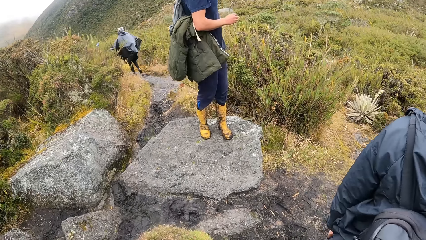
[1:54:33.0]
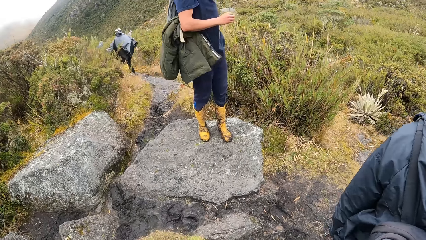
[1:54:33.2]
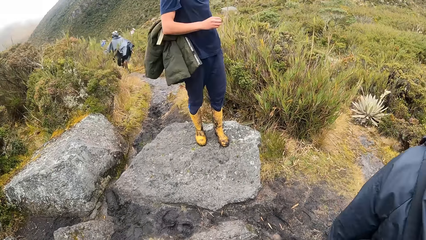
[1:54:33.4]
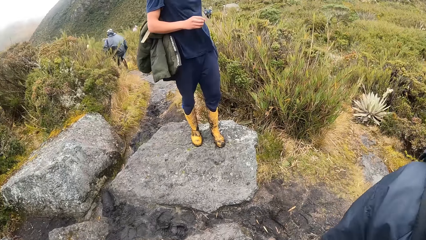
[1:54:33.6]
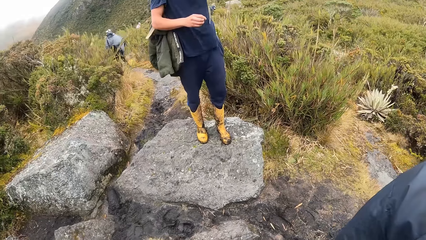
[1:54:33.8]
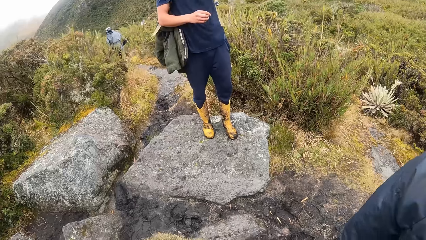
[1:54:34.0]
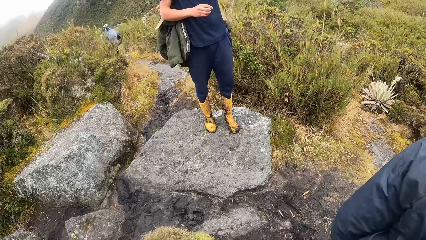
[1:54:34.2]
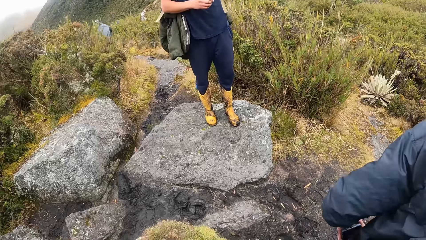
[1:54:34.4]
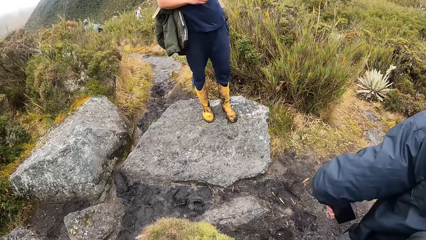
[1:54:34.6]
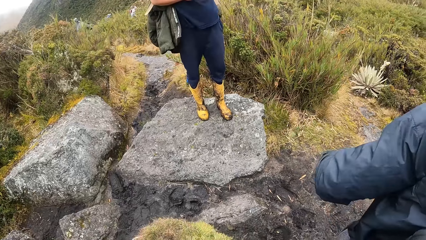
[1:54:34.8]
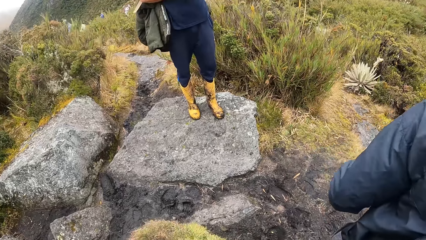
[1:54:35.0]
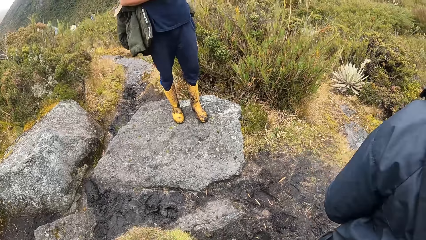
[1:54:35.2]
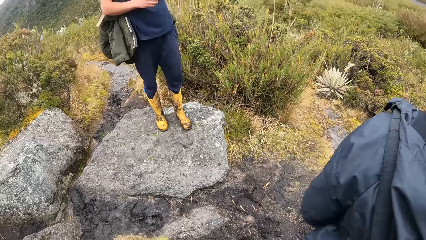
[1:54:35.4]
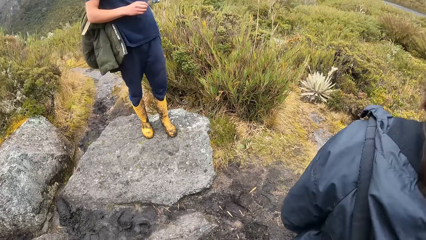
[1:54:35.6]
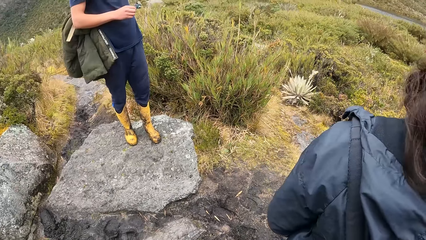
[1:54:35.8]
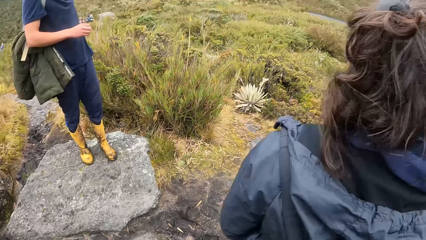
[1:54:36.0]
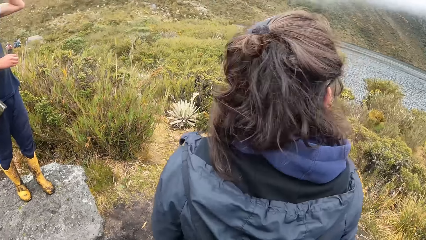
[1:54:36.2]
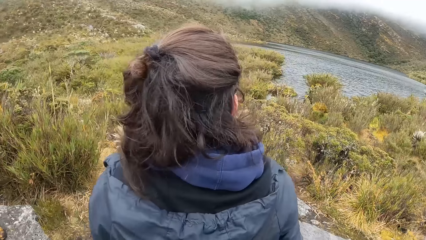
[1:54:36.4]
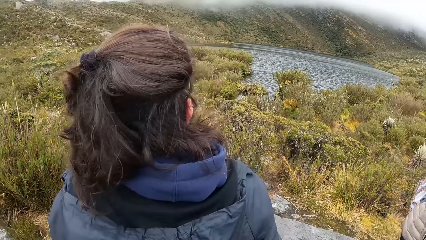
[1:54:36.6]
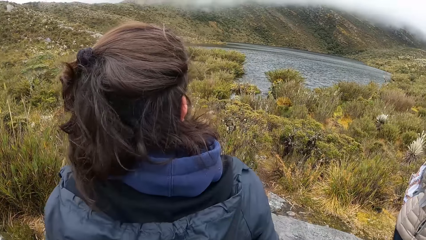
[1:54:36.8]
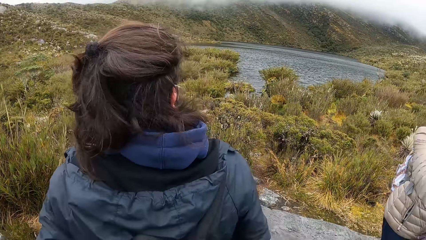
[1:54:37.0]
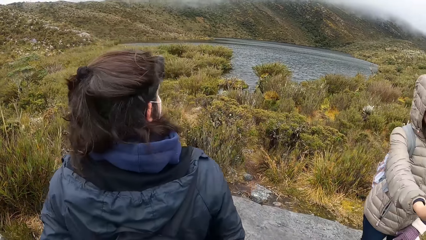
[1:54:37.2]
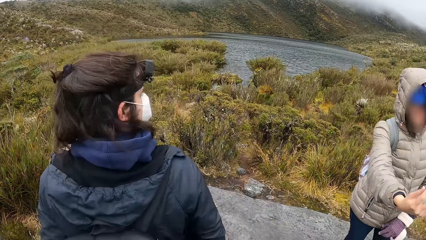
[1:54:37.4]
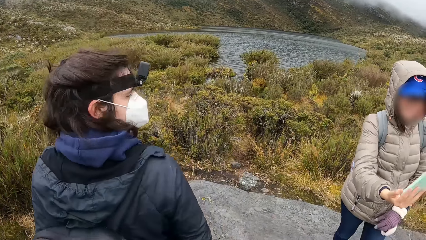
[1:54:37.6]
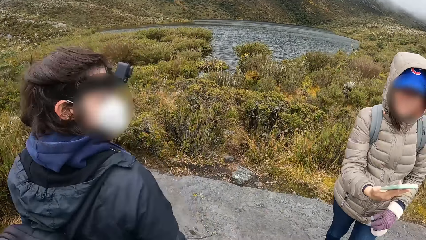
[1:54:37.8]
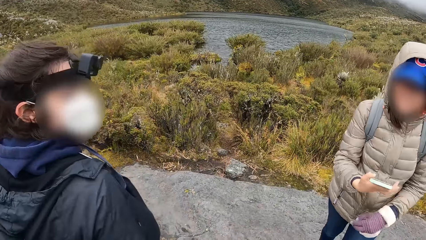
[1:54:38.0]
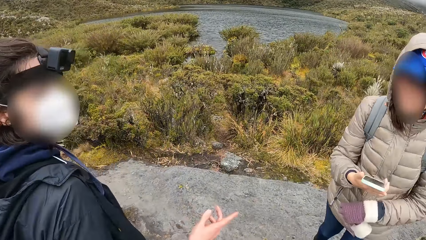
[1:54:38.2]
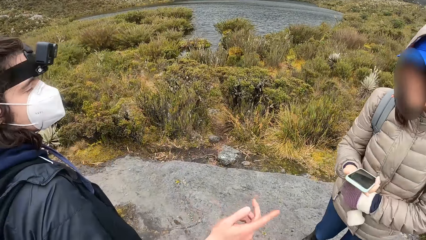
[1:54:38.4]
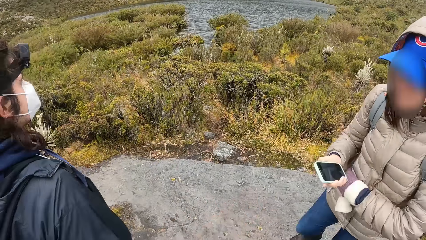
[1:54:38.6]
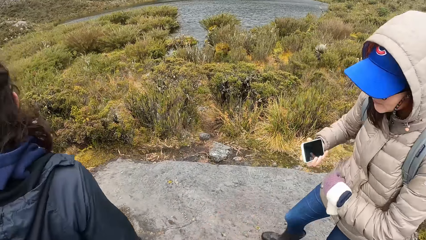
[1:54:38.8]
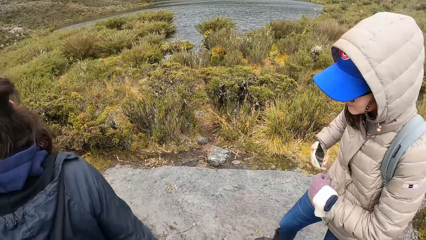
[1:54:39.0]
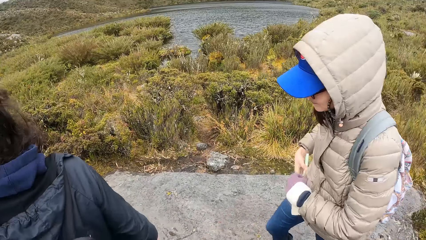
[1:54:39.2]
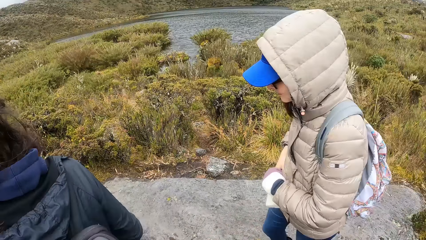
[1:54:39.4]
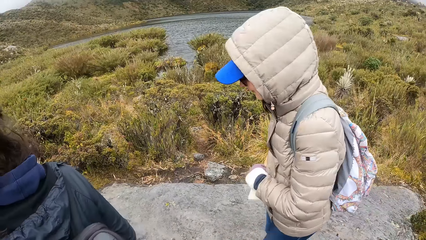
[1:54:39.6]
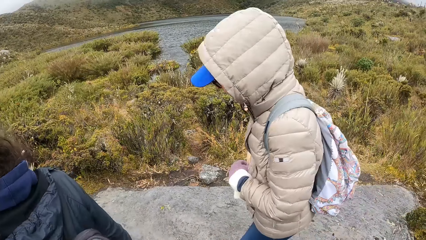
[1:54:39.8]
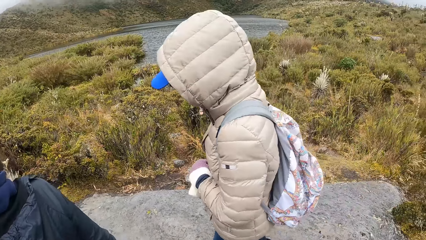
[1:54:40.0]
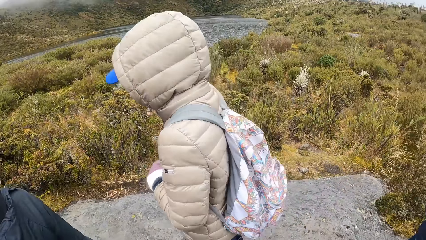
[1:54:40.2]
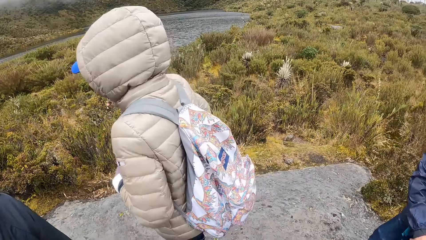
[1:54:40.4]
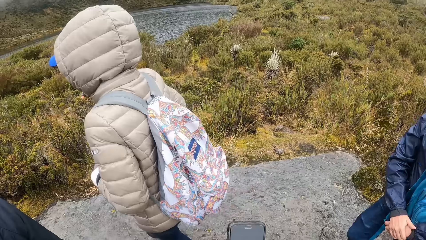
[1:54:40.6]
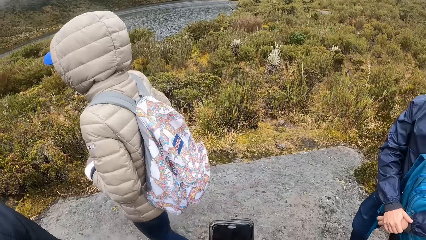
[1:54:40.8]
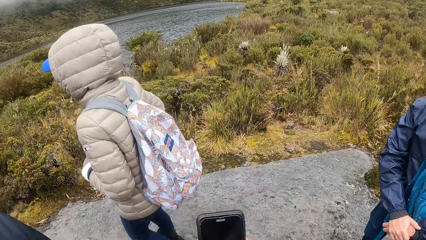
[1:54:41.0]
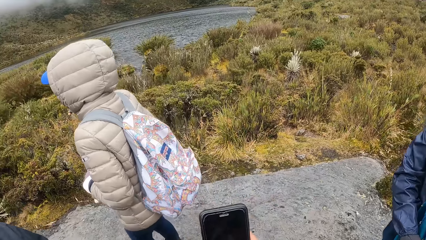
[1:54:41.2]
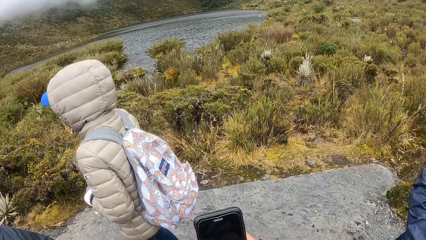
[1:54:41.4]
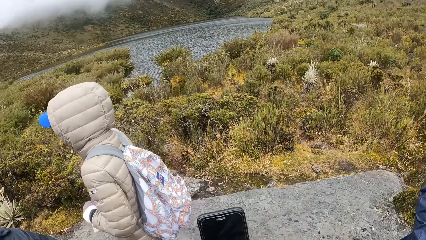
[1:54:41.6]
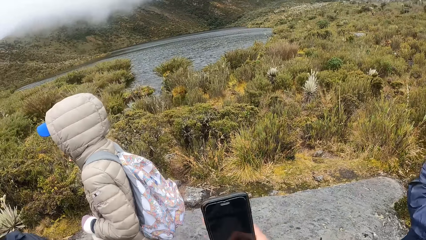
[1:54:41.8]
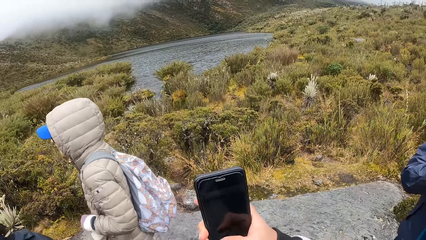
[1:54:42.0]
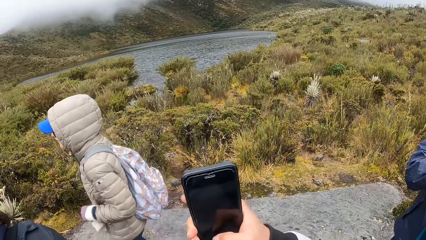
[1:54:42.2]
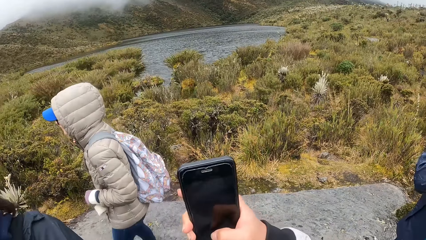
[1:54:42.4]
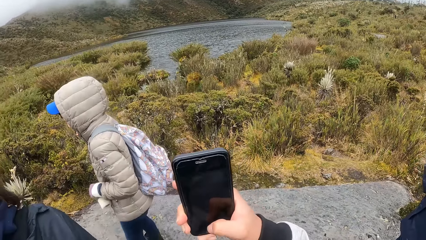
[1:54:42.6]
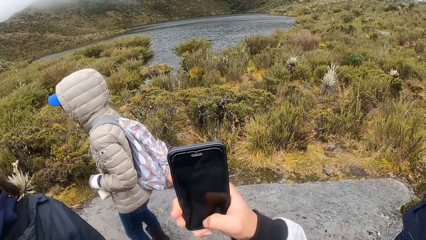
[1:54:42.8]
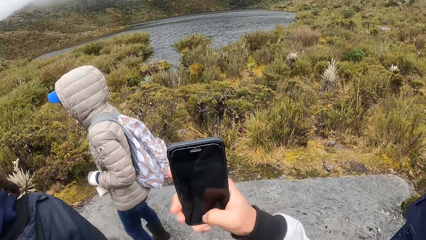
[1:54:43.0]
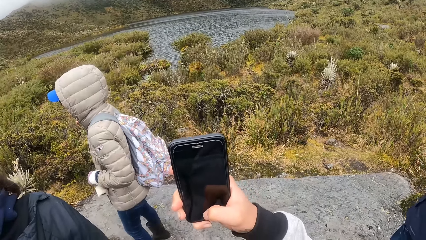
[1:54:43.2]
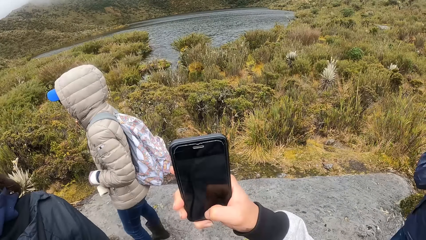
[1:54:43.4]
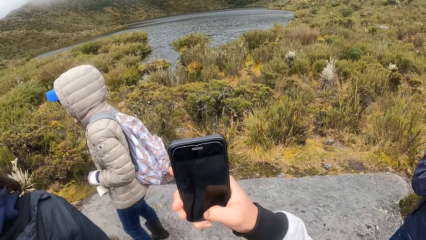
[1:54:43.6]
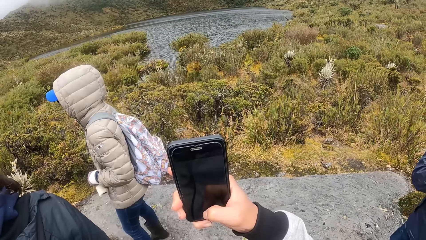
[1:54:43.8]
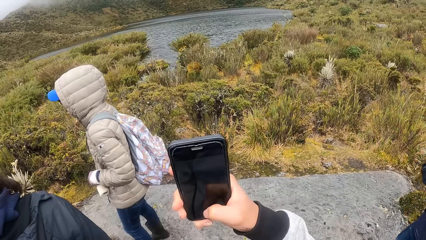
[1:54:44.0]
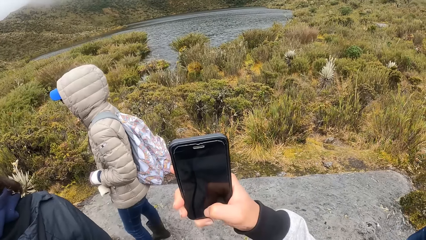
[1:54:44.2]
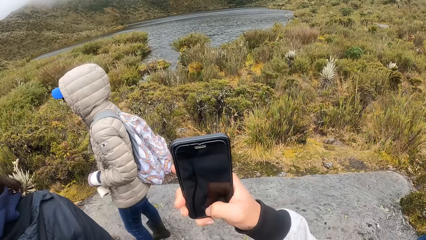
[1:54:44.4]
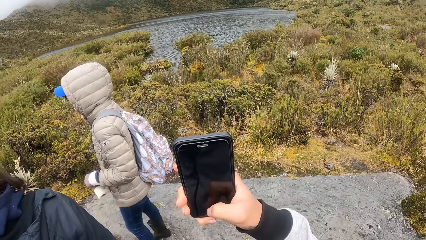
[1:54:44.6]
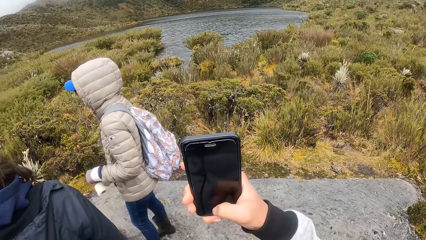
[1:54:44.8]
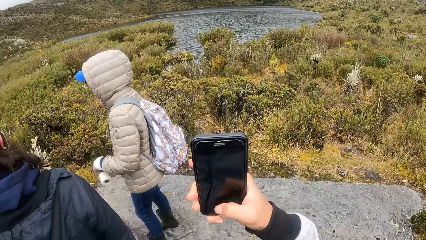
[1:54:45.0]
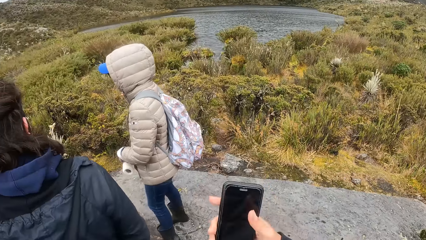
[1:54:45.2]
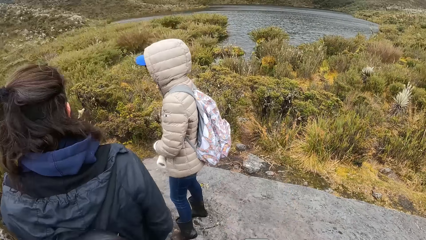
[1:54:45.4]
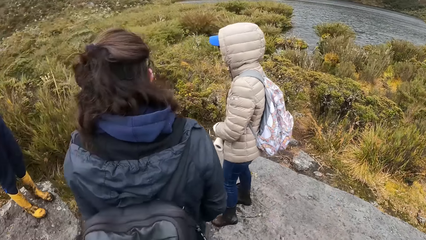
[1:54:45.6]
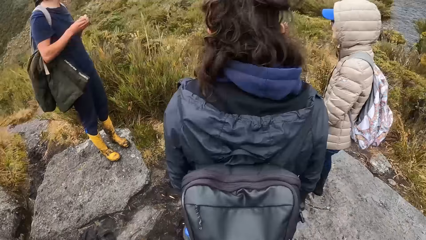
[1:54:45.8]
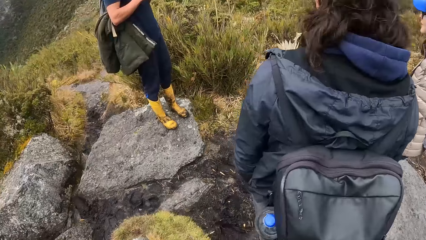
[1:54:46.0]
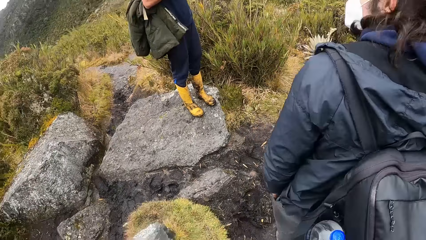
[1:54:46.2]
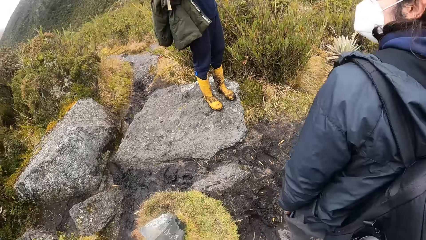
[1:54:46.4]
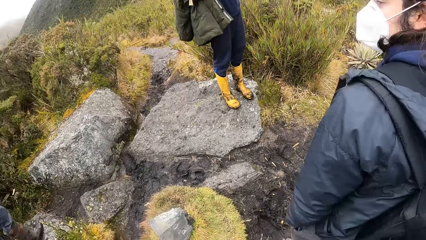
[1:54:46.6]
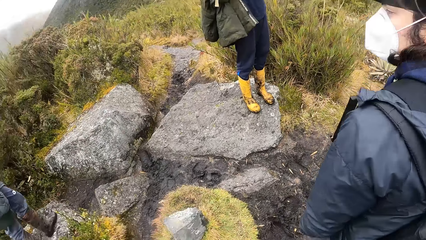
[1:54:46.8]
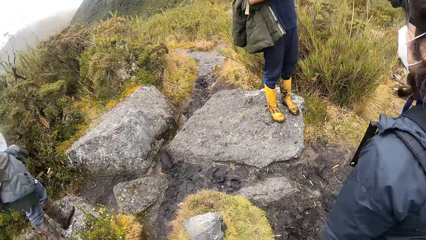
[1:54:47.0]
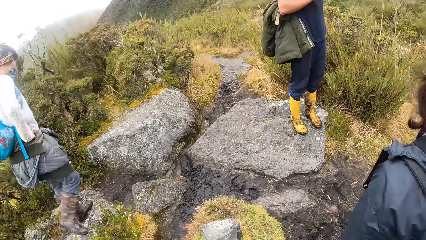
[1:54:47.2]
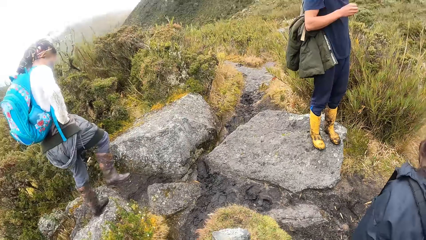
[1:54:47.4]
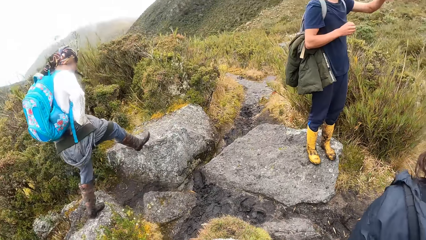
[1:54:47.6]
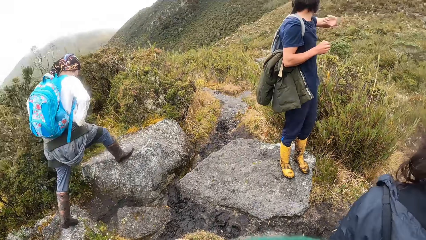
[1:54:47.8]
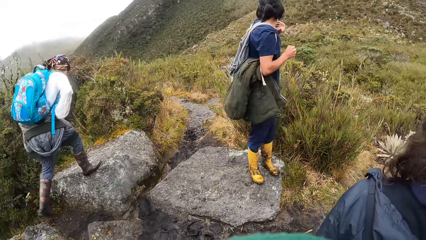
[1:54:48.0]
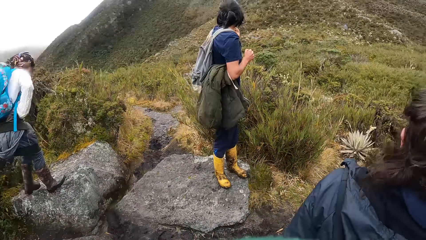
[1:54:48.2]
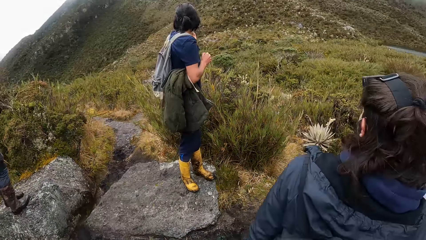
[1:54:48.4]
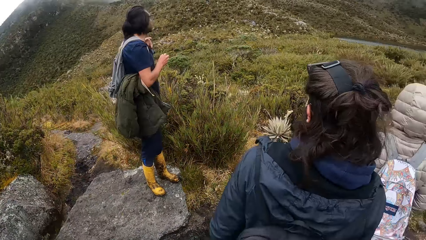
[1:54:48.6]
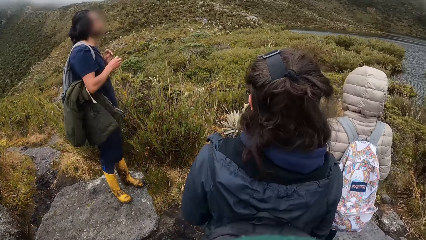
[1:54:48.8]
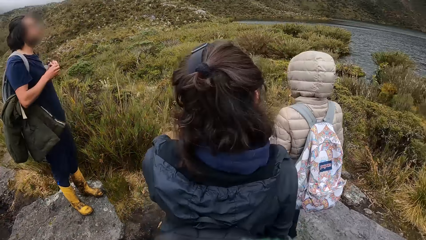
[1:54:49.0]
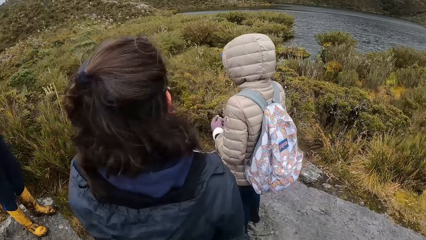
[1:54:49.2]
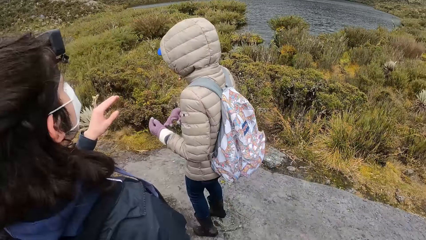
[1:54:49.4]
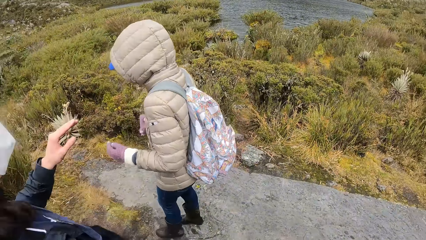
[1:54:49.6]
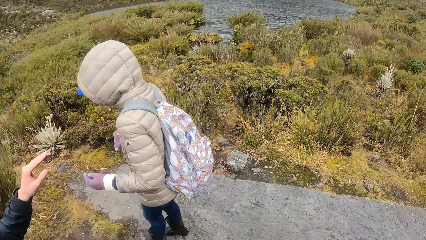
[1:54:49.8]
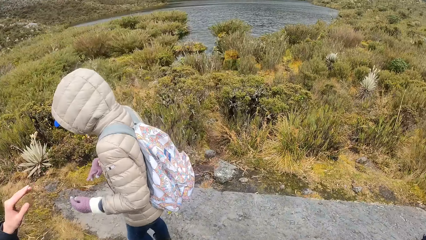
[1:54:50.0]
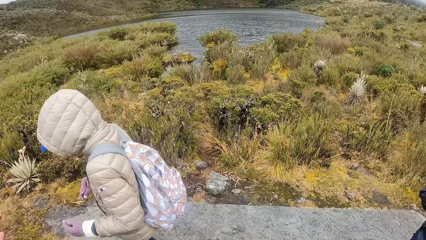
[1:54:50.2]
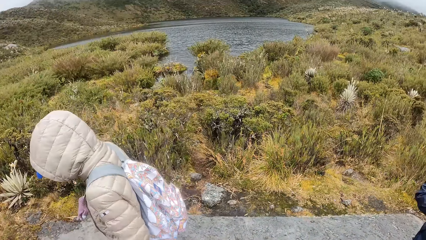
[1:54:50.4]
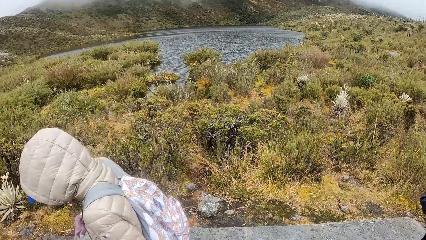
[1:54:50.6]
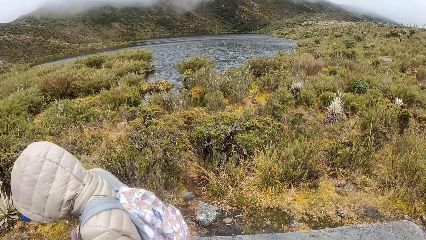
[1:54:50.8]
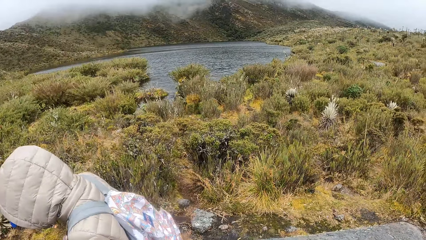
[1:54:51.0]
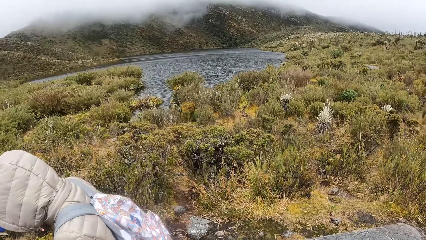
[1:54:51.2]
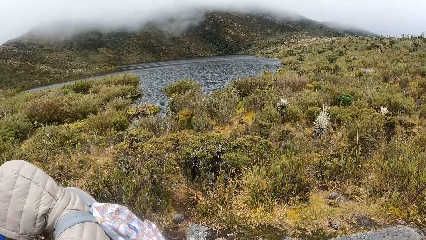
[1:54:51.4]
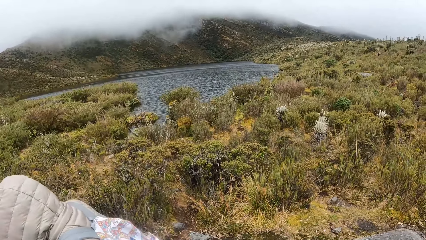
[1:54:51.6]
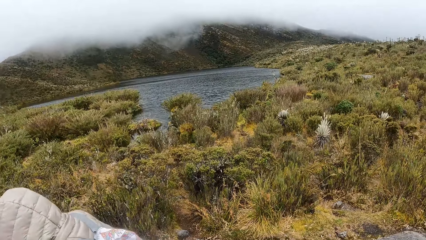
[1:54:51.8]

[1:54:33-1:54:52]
The camera wearer looks around. A person talks to another person. The other person walks around. The camera wearer uses the phone. He raises the phone with his right hand, lowers the phone with his right hand. He looks around.
